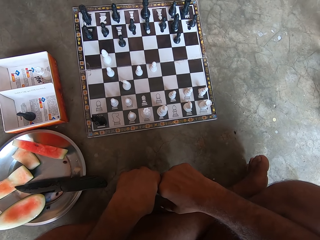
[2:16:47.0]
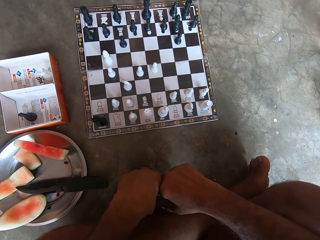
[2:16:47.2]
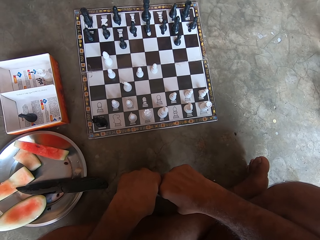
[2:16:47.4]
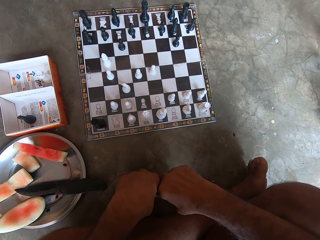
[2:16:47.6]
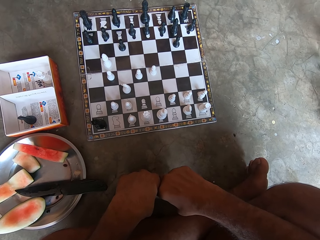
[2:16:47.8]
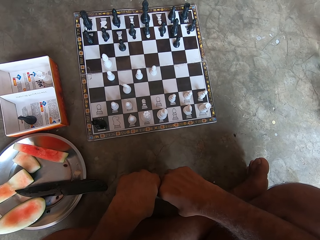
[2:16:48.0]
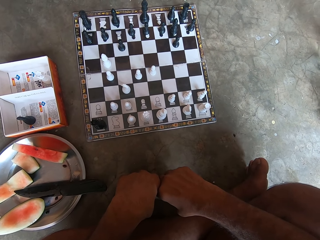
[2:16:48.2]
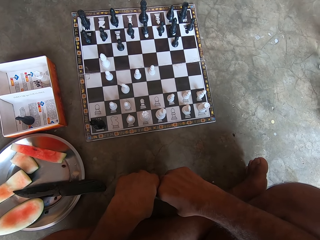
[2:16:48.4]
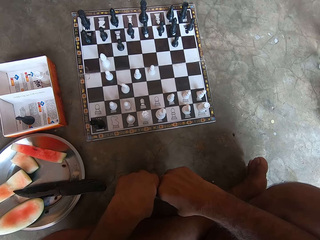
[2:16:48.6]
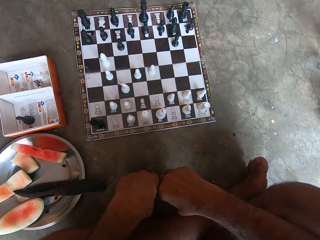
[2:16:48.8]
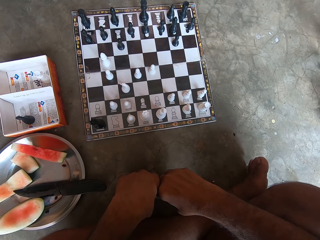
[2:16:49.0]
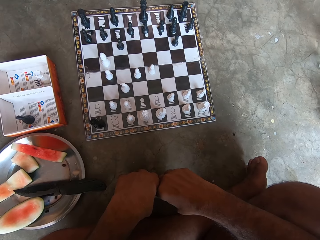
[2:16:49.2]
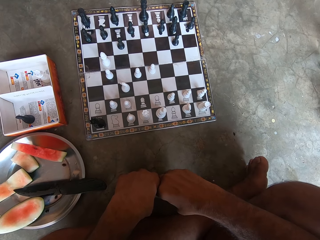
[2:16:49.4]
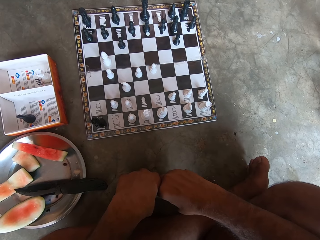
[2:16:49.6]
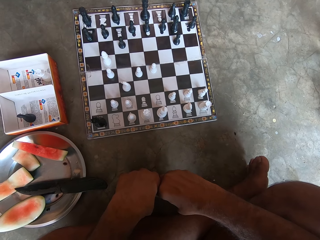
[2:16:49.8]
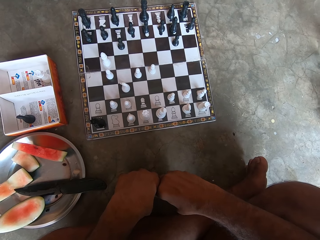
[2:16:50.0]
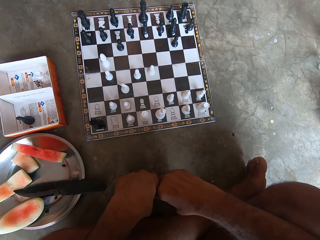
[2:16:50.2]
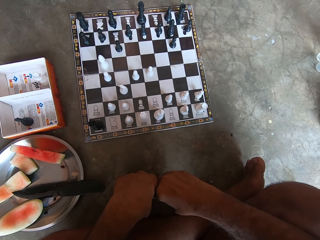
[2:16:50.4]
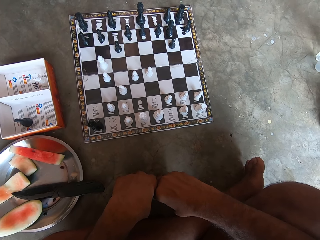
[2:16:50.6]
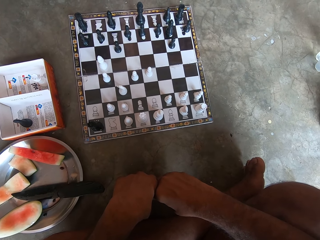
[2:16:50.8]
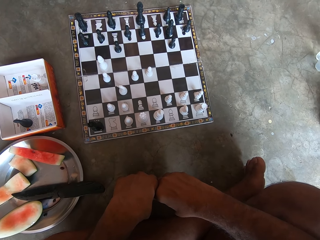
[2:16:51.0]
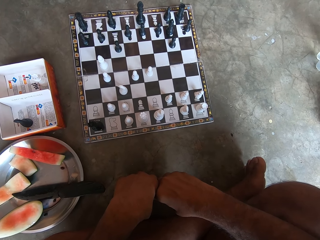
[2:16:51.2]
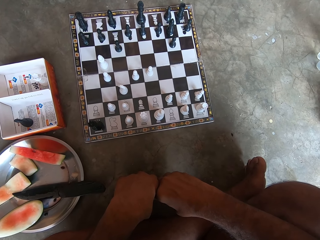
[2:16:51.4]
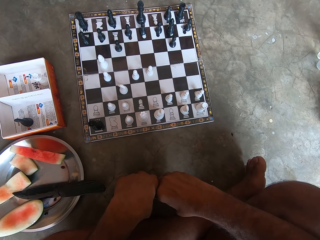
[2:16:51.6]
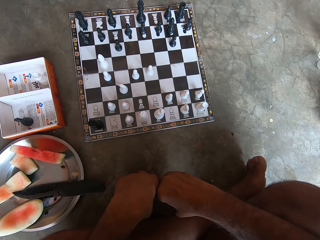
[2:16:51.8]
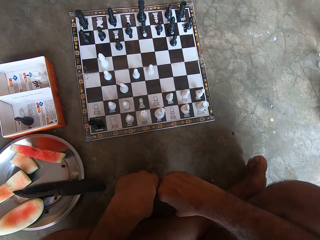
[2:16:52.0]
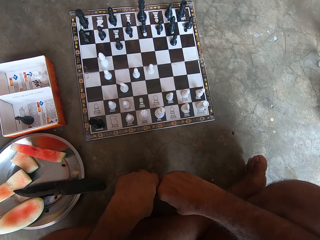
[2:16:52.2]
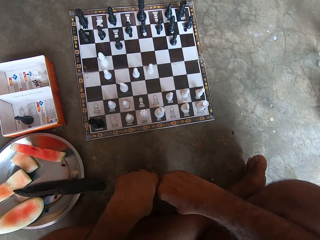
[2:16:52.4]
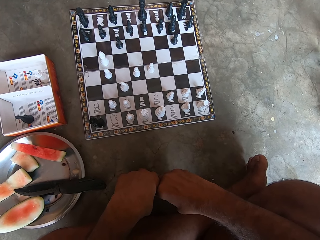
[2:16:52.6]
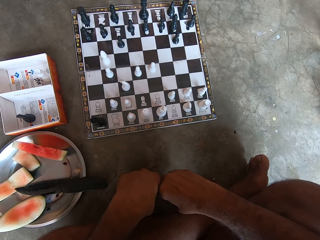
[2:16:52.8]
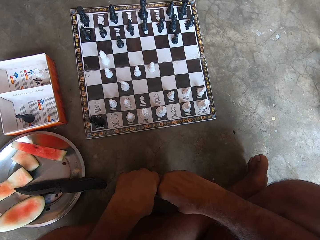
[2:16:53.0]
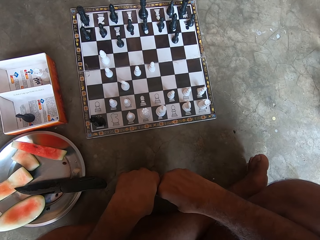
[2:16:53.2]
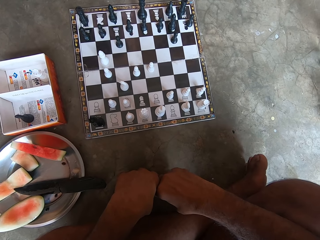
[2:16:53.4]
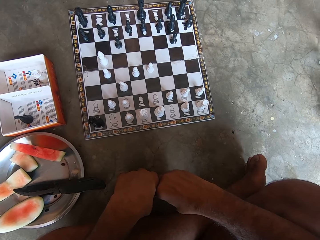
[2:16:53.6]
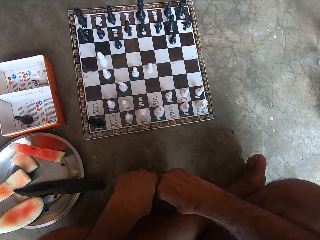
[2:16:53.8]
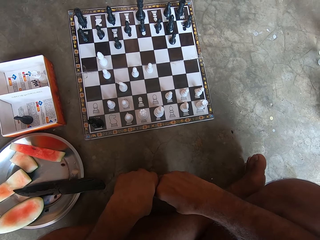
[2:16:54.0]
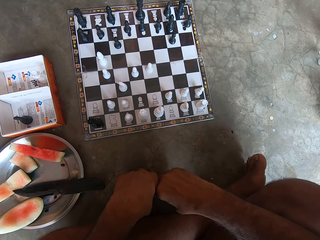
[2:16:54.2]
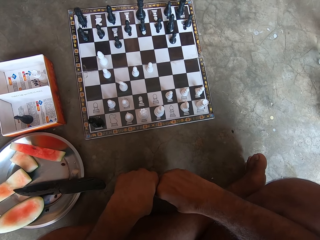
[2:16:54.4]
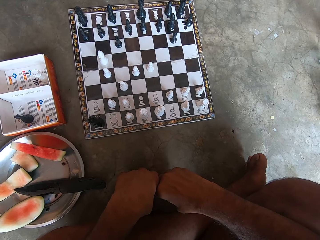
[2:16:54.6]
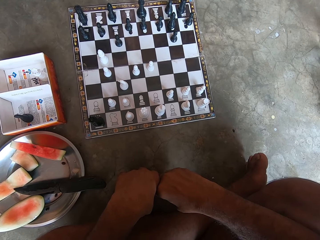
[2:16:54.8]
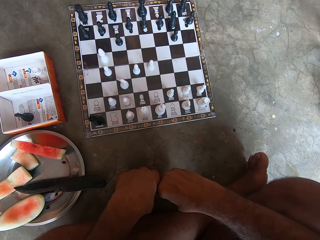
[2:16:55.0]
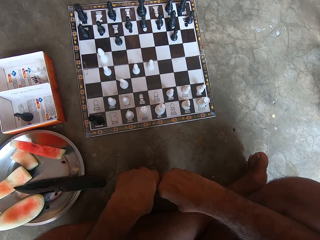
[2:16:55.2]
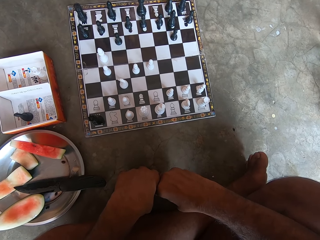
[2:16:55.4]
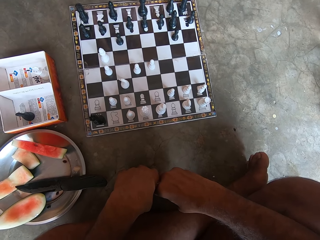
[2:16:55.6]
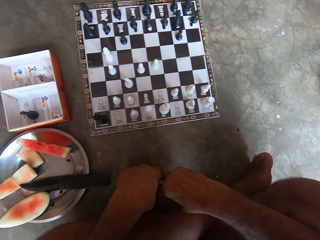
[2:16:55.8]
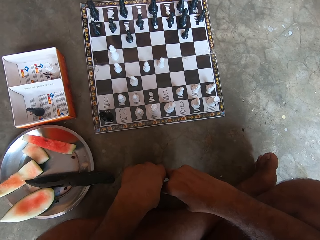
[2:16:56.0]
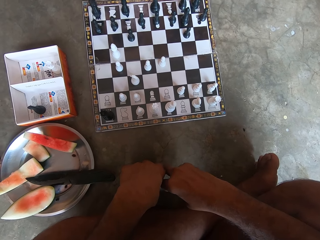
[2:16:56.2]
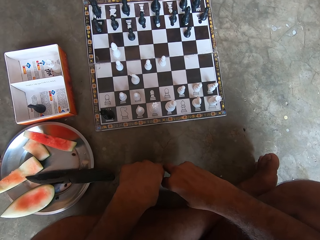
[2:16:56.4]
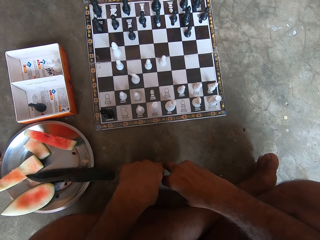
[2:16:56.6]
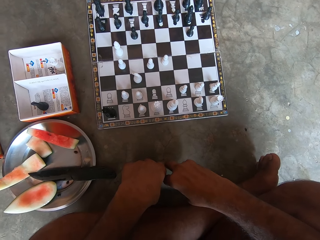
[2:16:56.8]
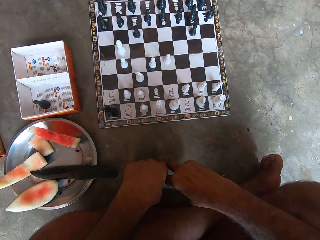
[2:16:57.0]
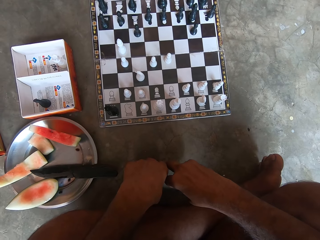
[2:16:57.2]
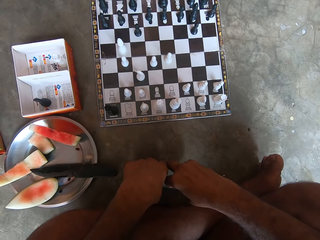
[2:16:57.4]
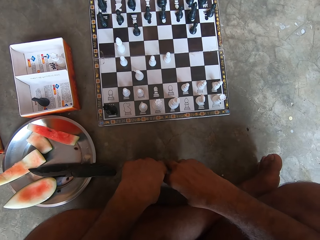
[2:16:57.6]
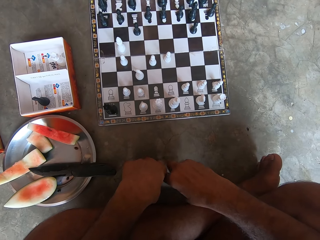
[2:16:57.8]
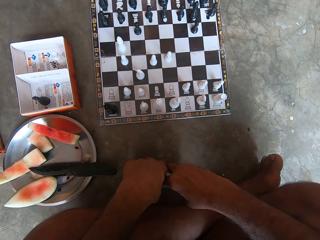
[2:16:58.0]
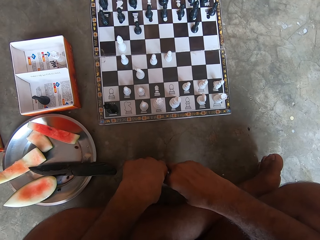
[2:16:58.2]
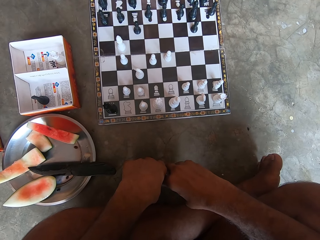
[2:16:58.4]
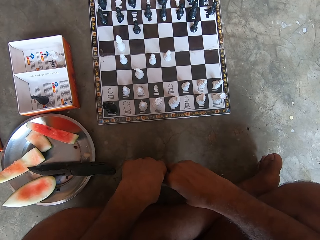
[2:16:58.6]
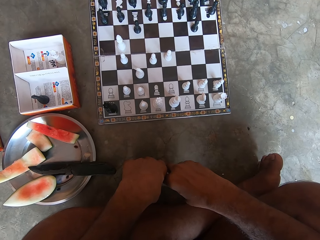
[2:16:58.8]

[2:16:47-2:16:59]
The camera wearer talks.

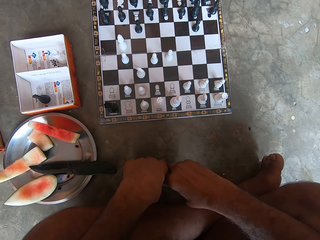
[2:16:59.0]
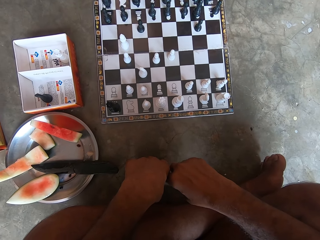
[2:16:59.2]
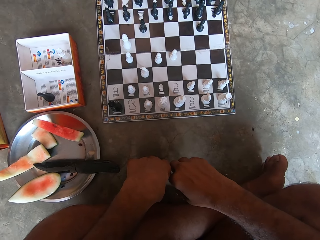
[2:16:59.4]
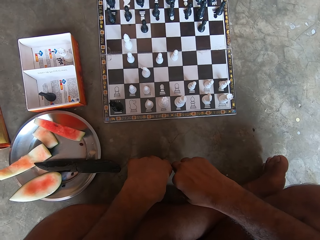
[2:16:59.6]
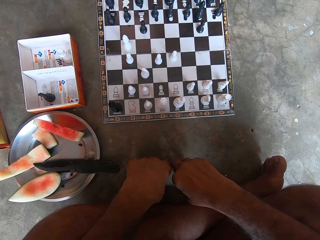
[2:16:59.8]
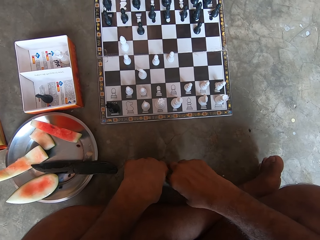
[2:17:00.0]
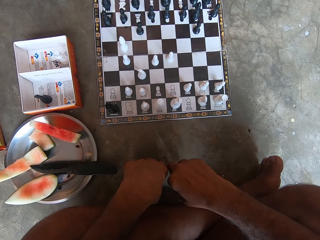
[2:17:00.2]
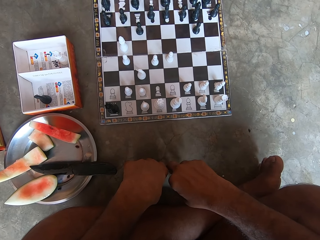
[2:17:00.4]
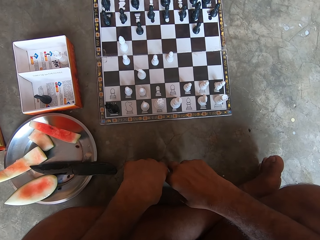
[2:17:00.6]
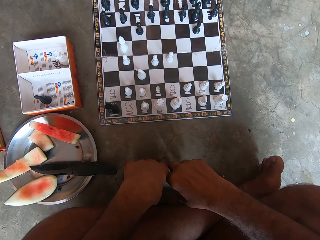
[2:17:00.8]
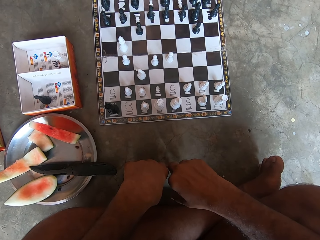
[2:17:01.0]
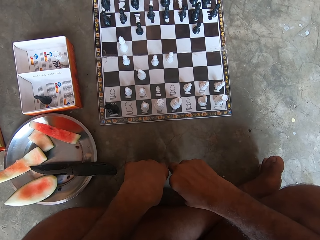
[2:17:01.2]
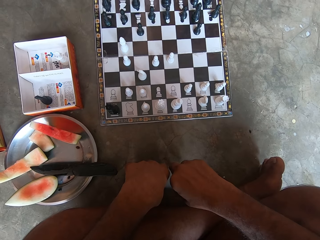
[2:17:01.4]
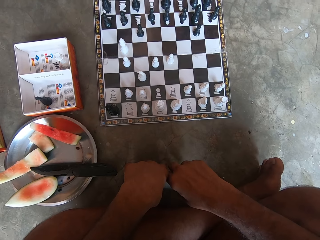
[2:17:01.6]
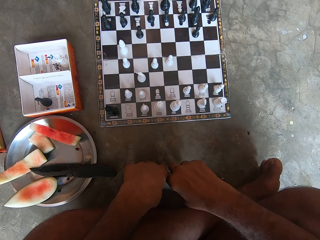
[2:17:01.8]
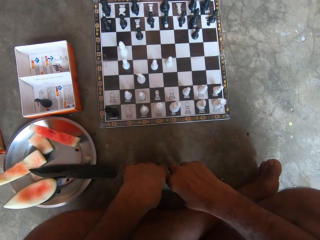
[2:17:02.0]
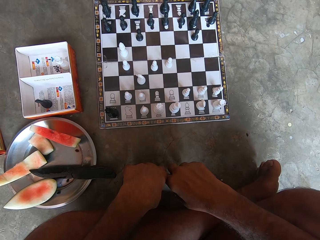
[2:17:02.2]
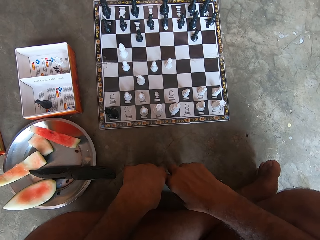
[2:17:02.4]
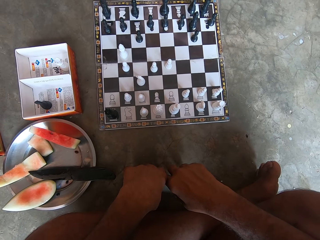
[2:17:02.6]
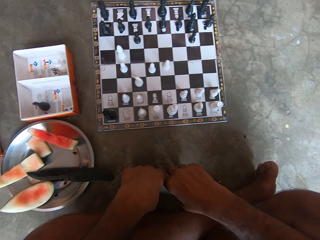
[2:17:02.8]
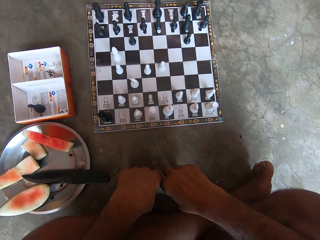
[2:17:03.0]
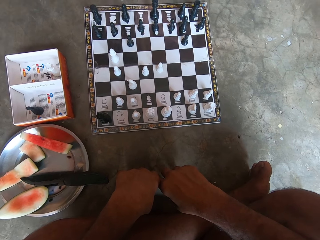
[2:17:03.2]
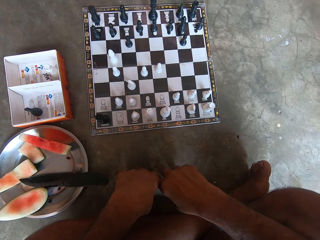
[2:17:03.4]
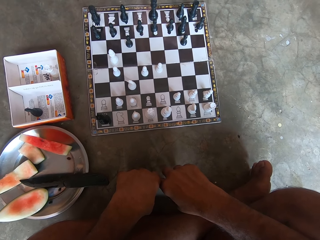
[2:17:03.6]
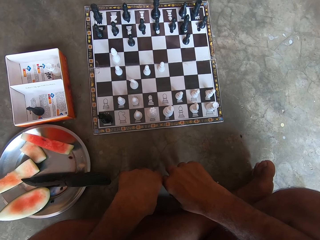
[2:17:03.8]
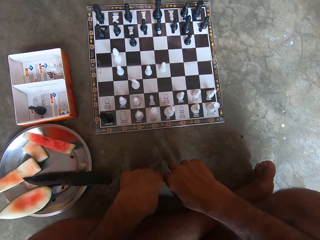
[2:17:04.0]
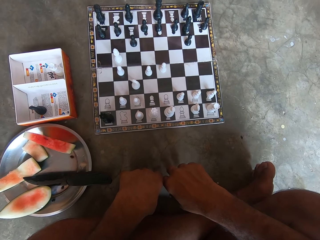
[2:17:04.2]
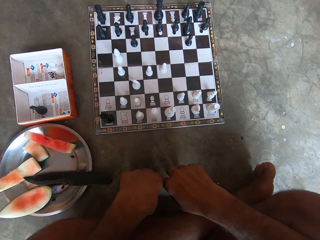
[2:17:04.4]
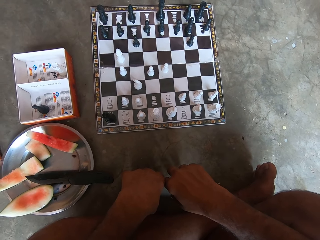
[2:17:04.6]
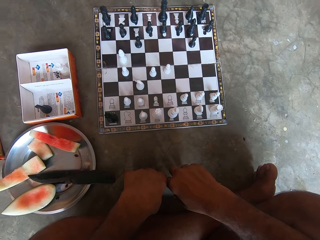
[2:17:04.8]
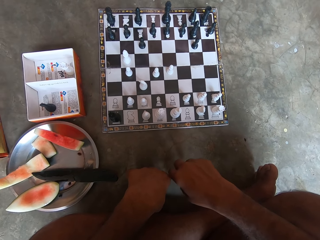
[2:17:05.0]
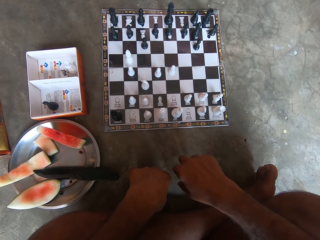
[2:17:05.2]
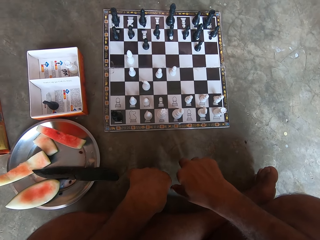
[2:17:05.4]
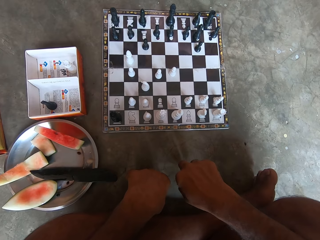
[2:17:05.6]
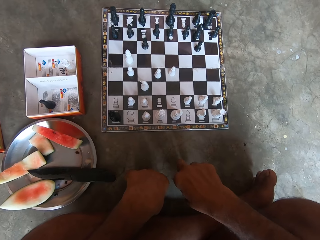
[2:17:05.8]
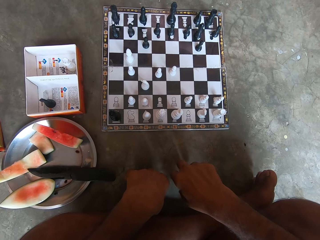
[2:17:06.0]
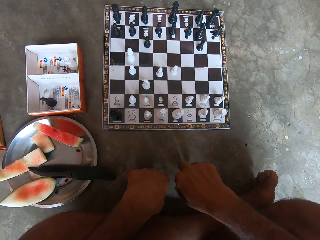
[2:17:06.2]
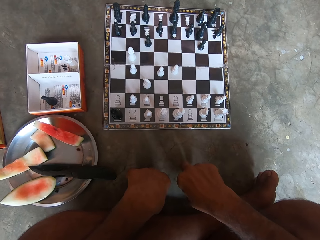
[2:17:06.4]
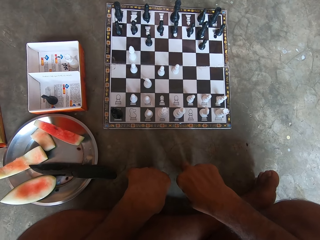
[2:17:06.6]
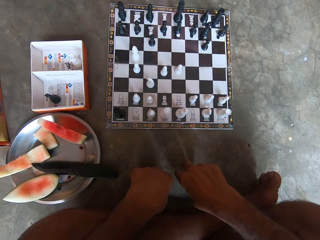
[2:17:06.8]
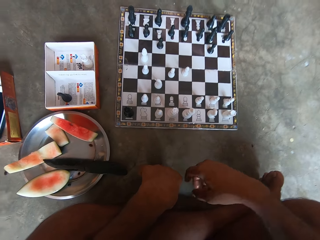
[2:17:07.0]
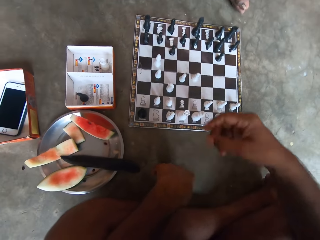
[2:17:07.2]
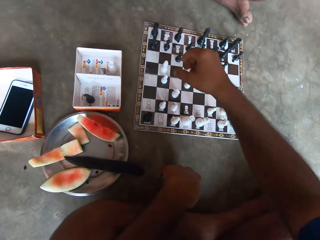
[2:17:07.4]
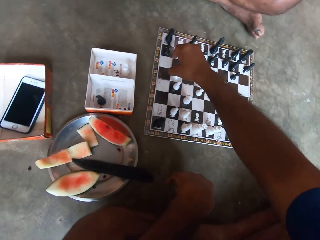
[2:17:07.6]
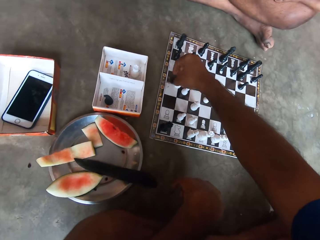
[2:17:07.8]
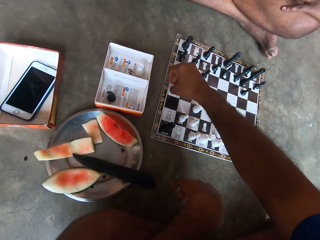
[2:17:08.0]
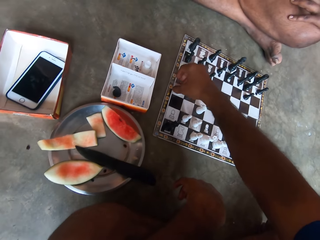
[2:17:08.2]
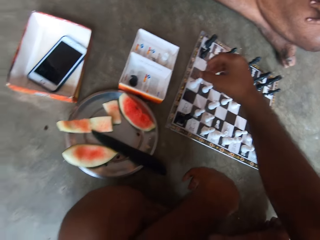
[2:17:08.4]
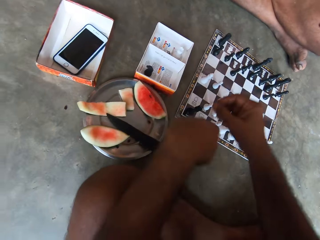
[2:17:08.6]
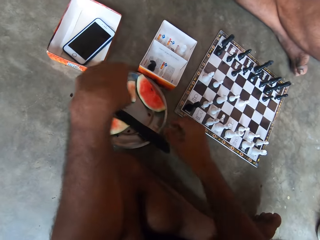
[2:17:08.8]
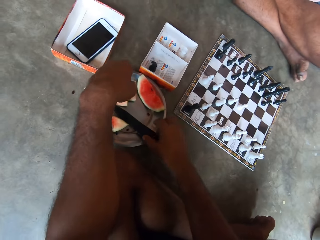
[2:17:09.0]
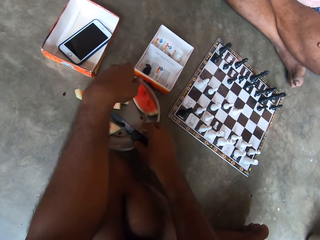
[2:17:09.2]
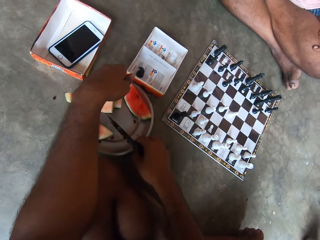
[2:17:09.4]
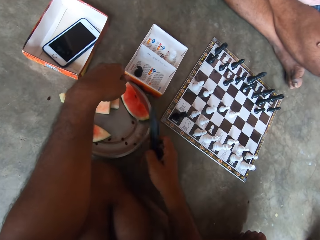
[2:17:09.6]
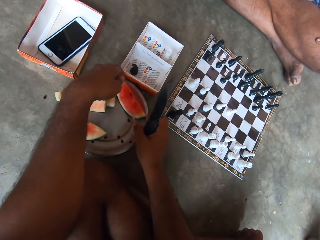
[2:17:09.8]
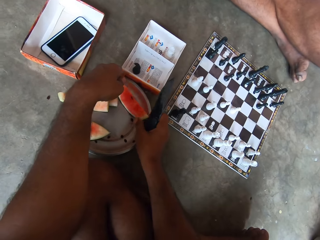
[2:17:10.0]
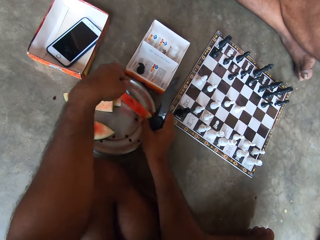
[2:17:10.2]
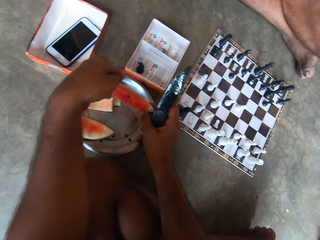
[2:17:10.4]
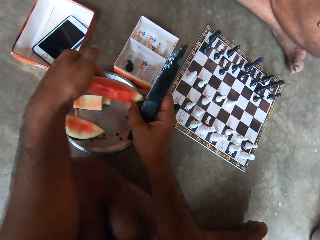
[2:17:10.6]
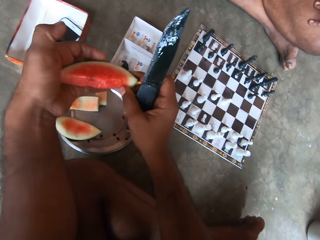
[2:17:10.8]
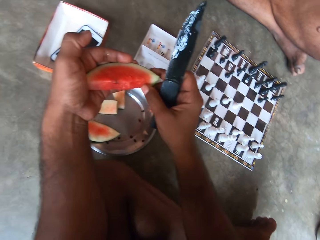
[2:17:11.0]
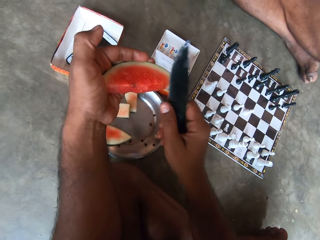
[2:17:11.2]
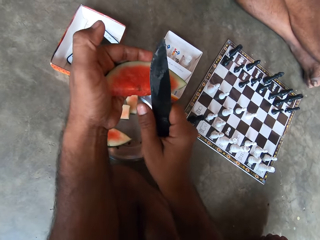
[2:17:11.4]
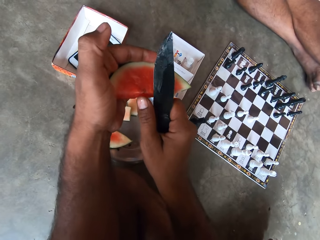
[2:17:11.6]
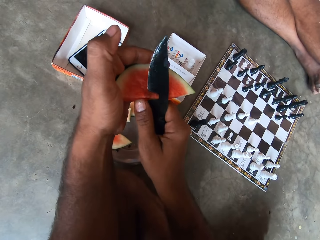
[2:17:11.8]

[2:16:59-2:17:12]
The camera wearer moves a white piece on a chess board on the floor. They pick up a knife from a plate on the floor. They pick up a watermelon fruit from the plate.
